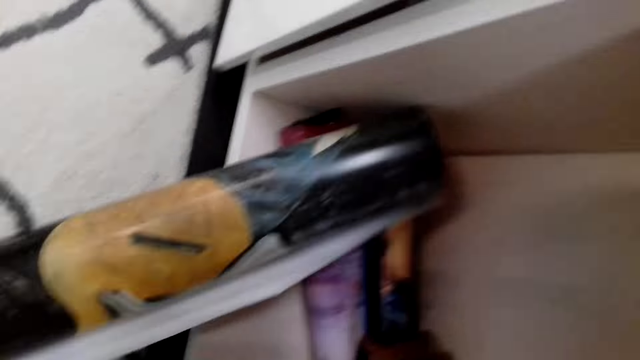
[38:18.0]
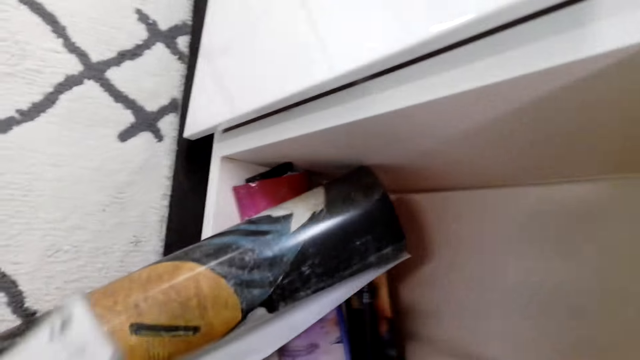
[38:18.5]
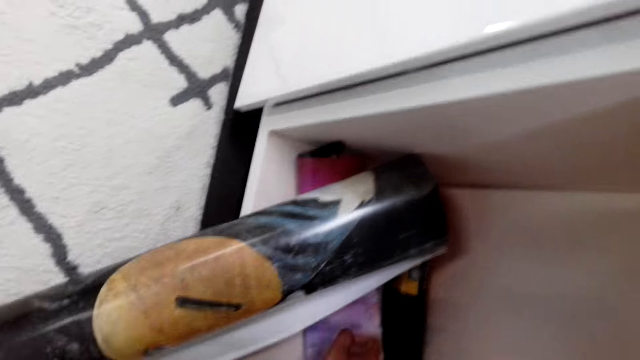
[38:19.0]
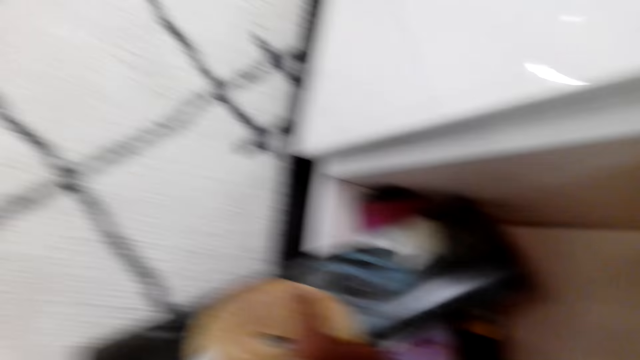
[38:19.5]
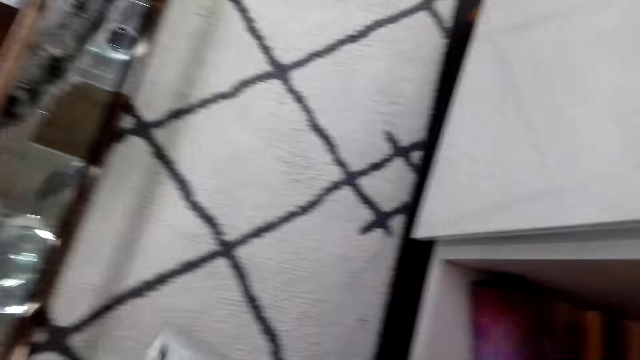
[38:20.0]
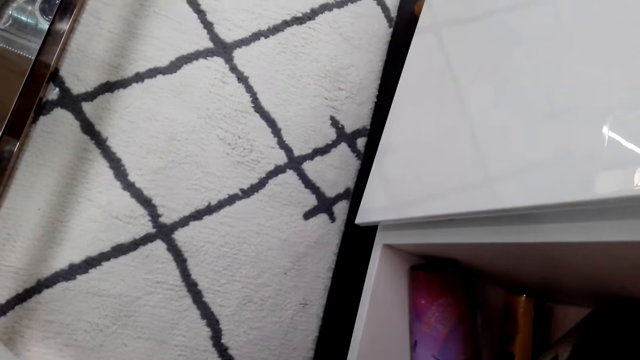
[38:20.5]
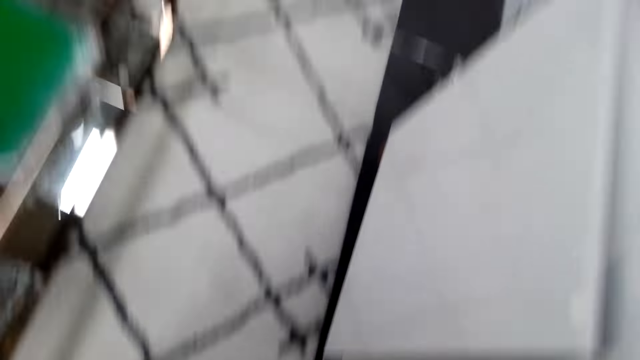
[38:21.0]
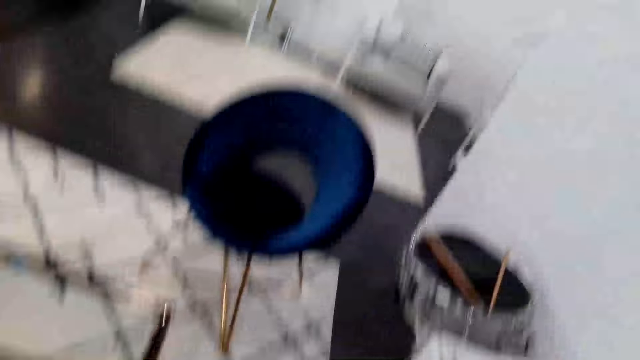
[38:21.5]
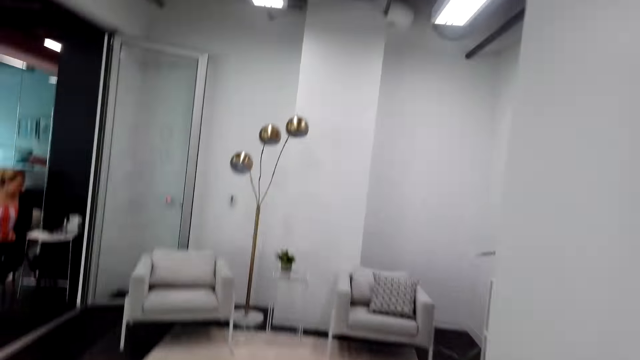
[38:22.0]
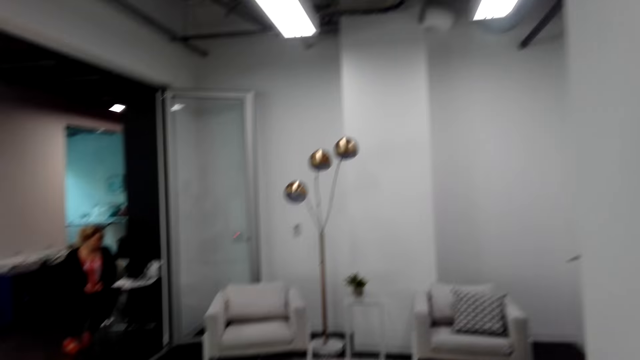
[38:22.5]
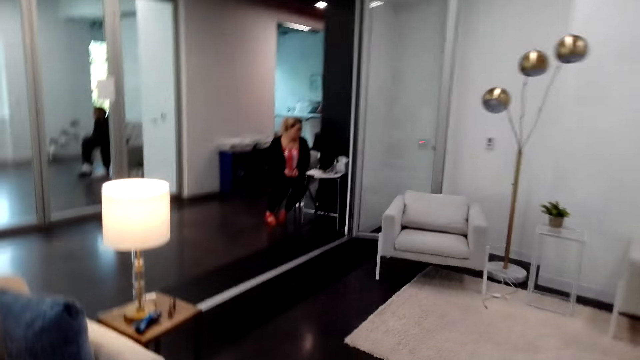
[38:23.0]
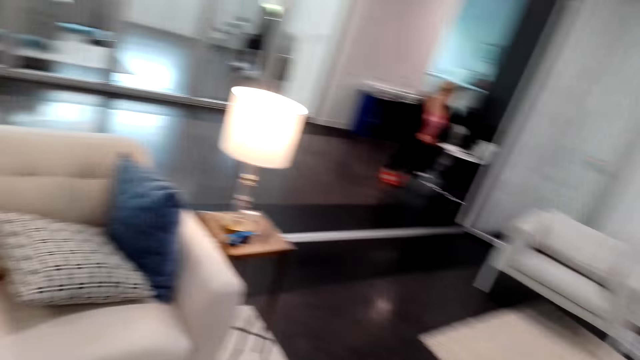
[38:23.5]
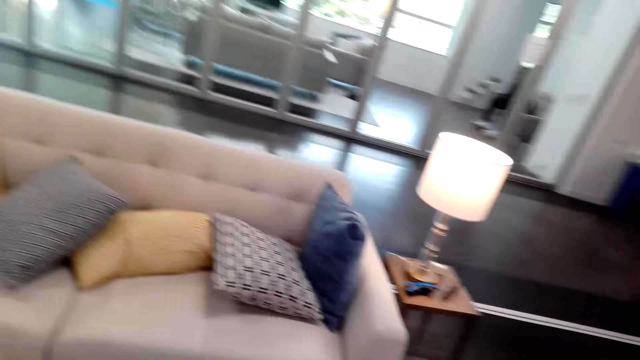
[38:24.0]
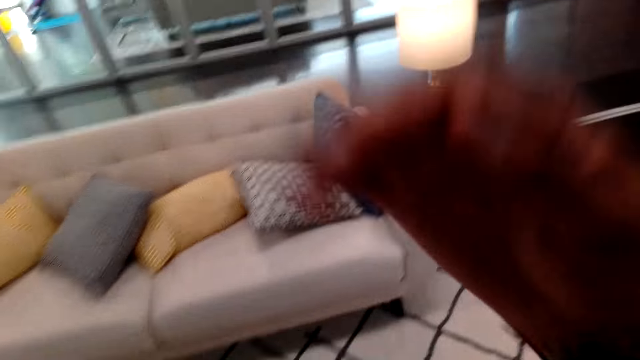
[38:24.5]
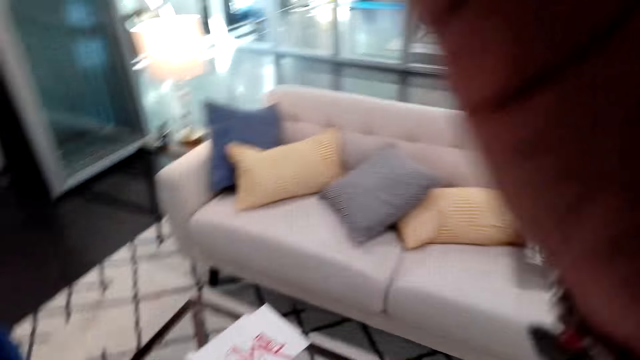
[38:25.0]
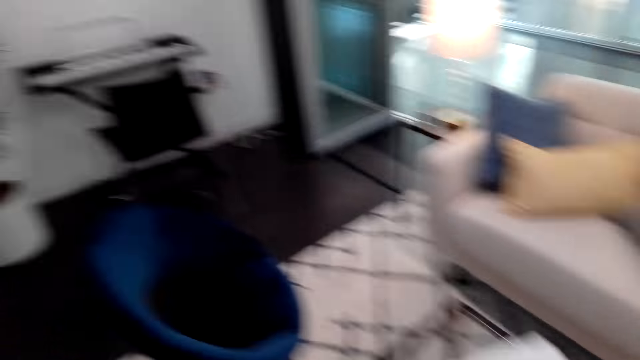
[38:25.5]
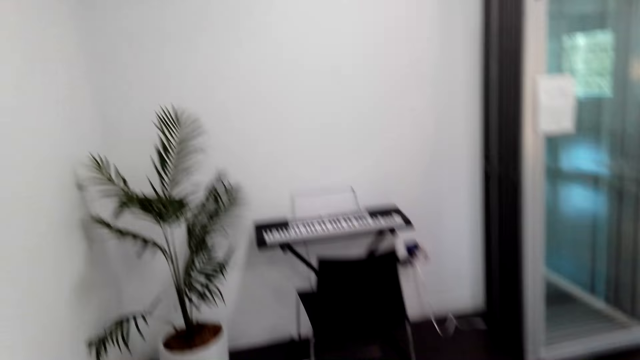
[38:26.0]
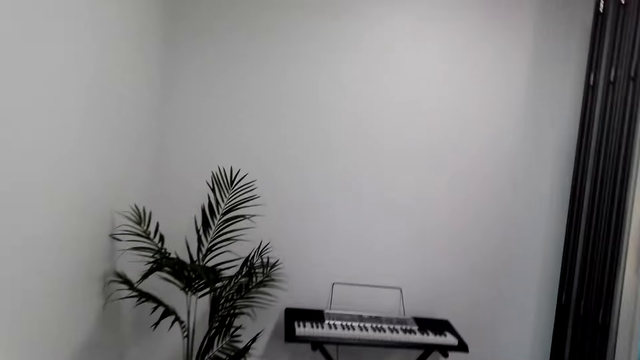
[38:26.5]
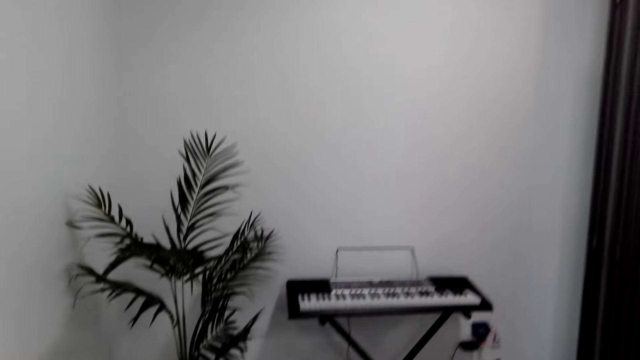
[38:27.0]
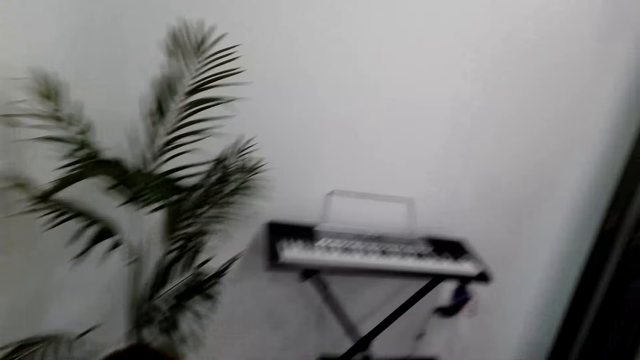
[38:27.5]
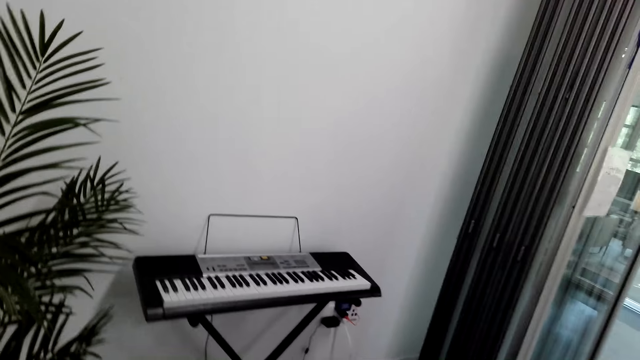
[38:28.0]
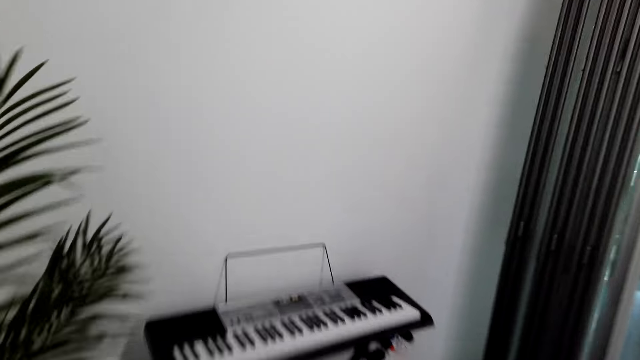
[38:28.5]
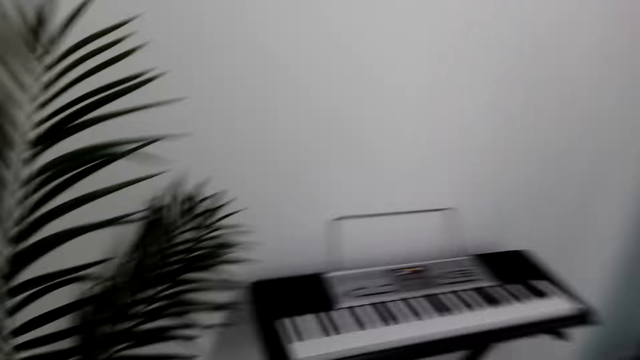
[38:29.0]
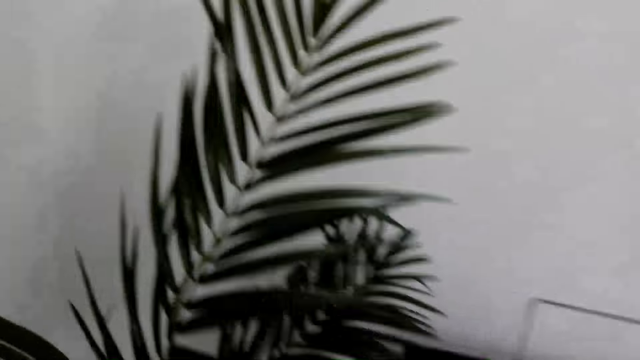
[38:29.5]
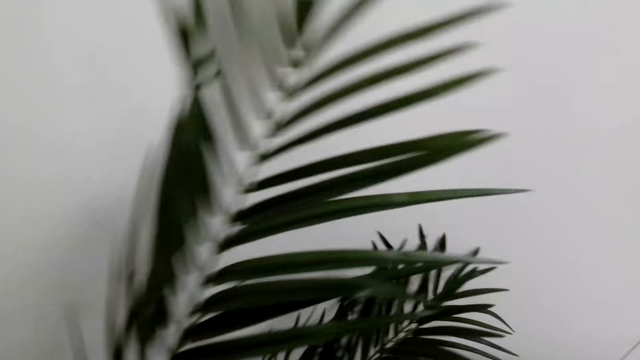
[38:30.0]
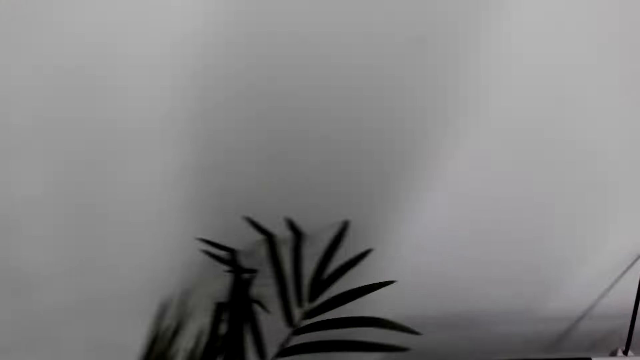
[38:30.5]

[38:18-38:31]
The camera wearer walks around the room. A man sits in the other room. A lady sits on a chair. The camera wearer adjusts the camera. They walk around the room.

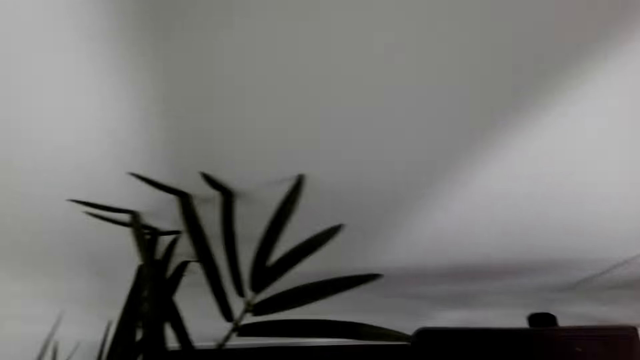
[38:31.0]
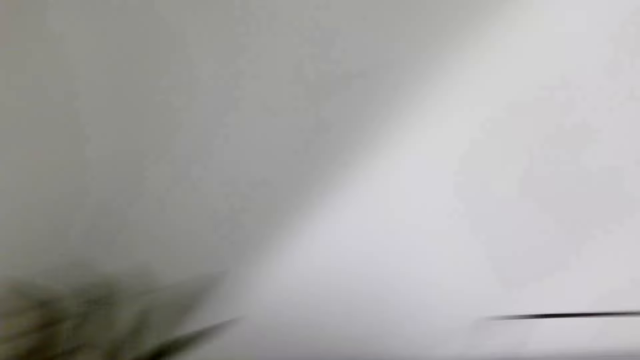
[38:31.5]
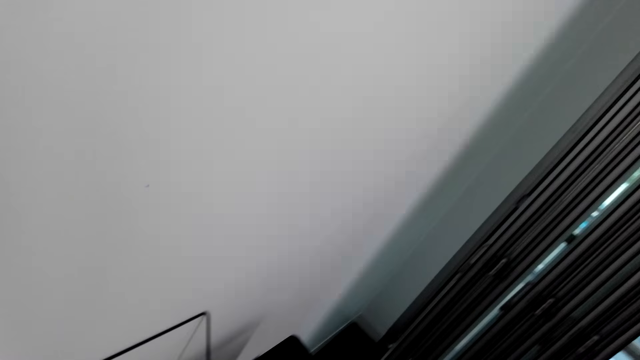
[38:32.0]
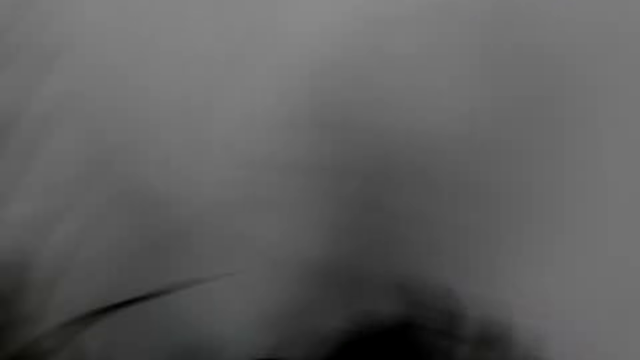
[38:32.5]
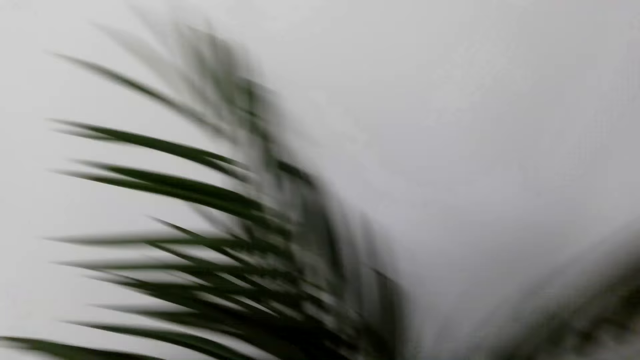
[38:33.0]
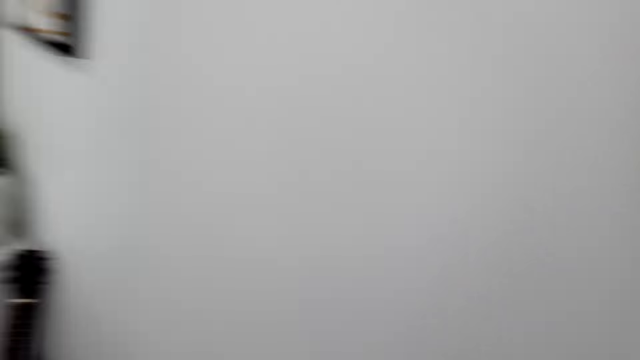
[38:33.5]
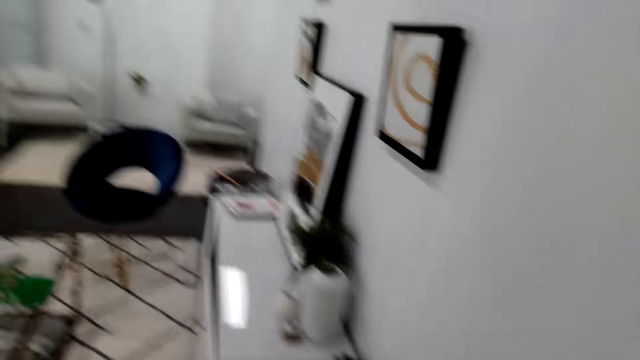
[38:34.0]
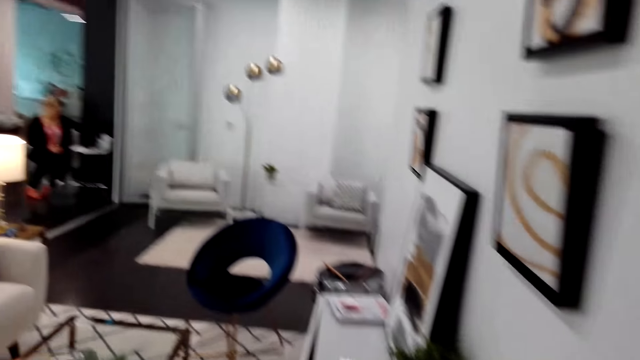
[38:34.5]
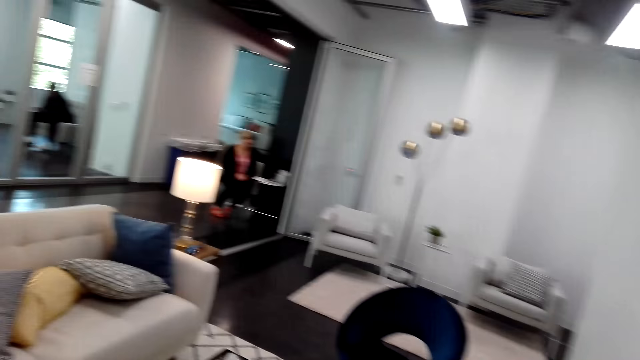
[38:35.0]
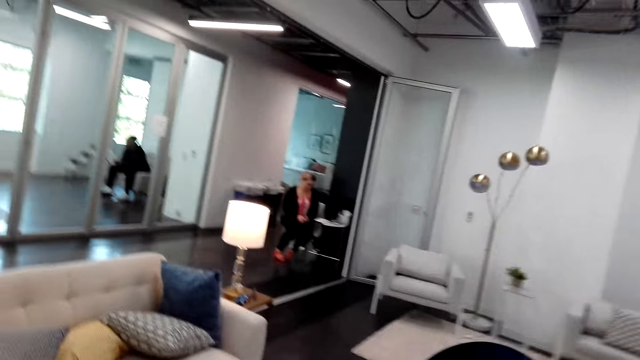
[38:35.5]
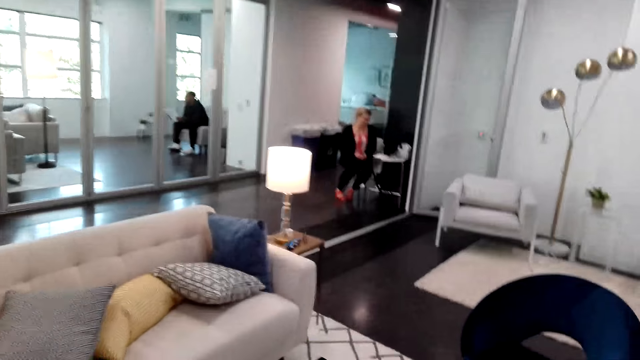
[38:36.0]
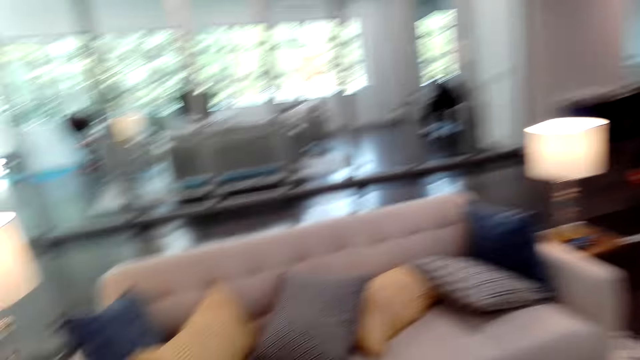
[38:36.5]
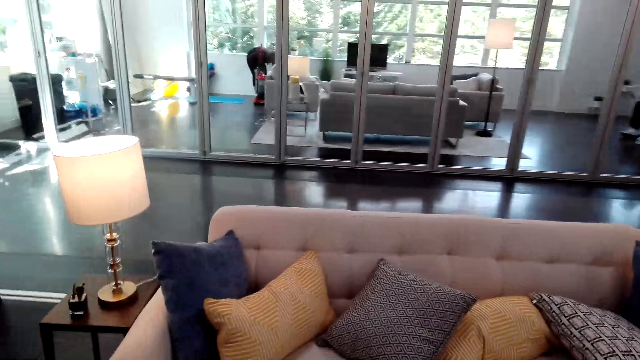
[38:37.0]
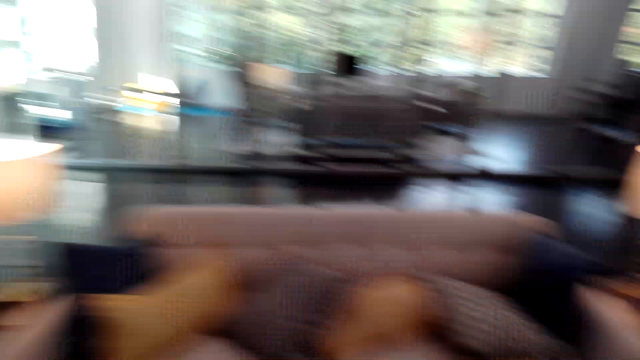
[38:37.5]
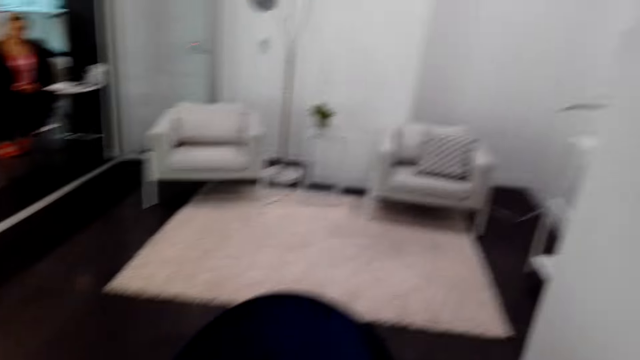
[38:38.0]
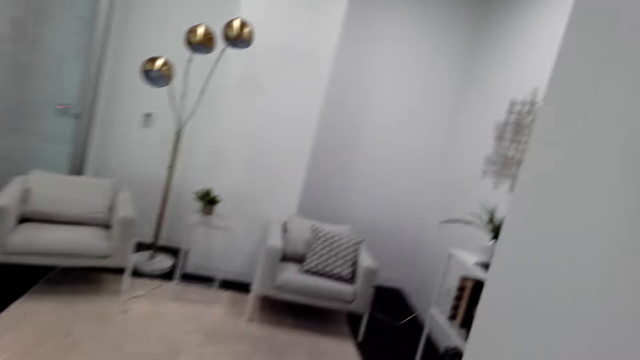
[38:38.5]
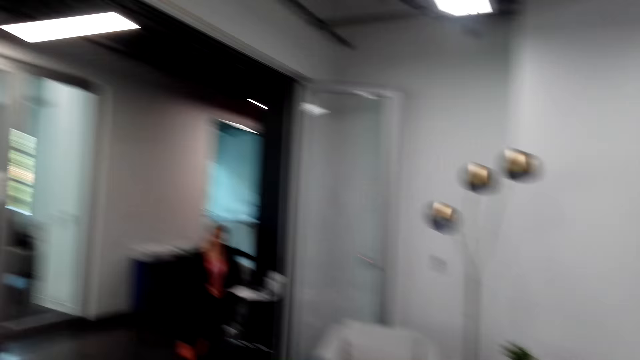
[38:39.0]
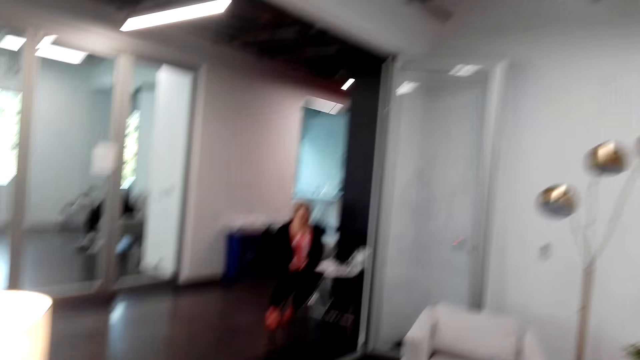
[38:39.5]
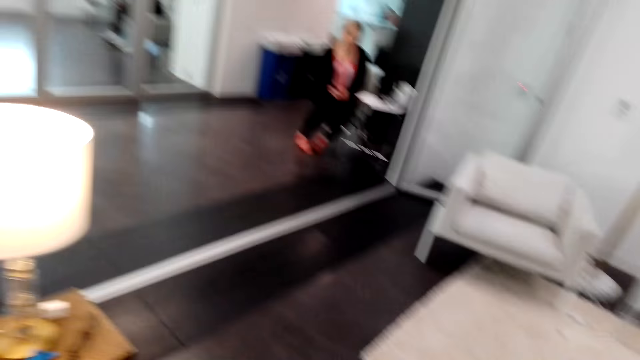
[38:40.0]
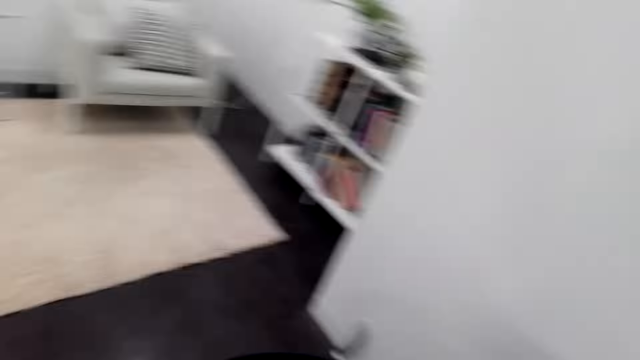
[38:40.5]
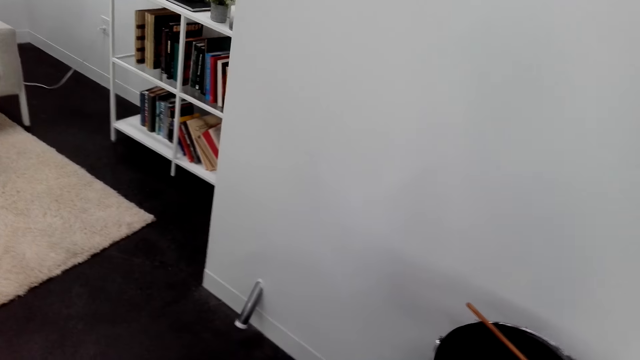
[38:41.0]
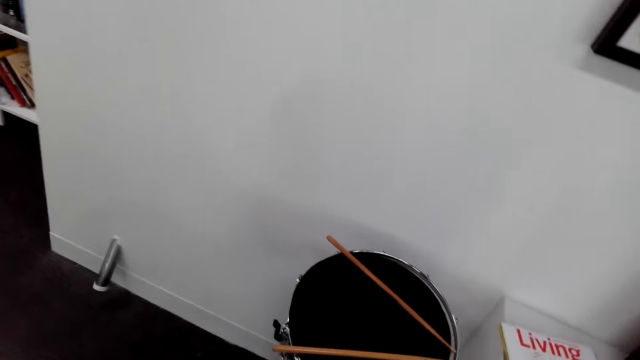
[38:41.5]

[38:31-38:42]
A lady sits on a chair. A man sits in the other room. Another lady cleans the other room. The first lady sits on the chair. The man sits in the other room.
